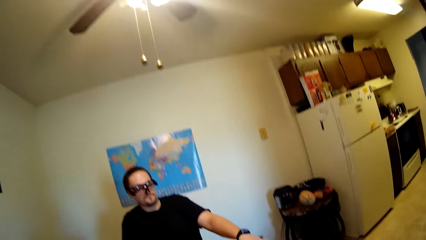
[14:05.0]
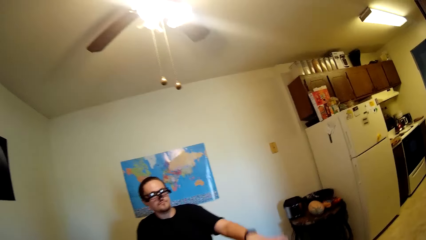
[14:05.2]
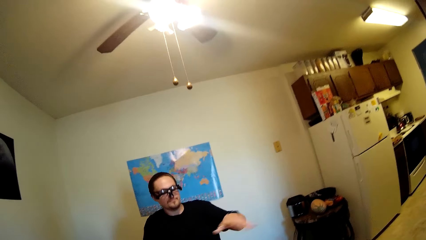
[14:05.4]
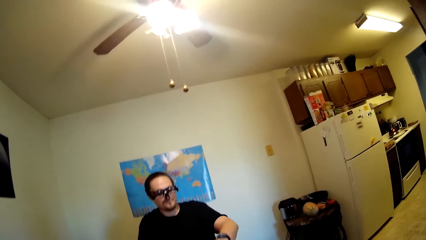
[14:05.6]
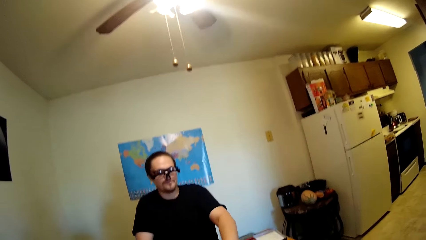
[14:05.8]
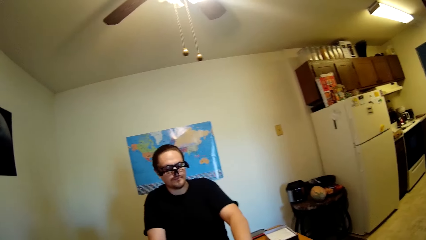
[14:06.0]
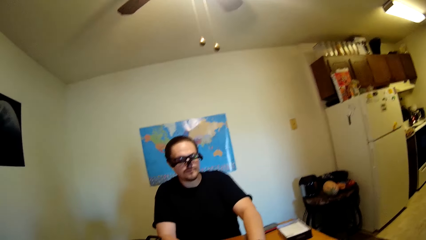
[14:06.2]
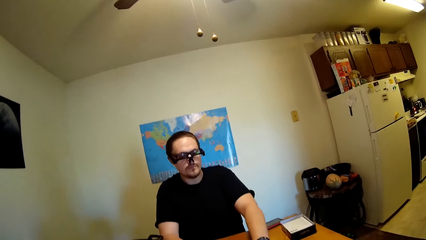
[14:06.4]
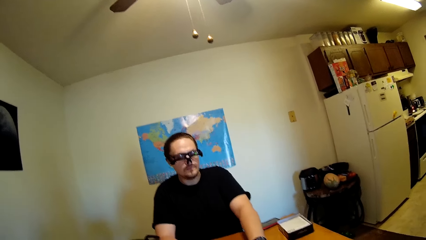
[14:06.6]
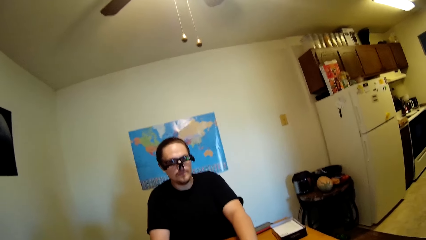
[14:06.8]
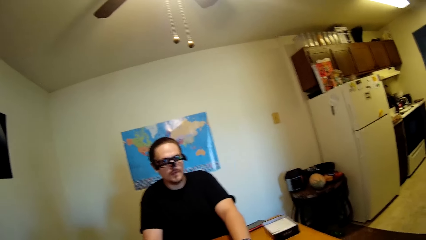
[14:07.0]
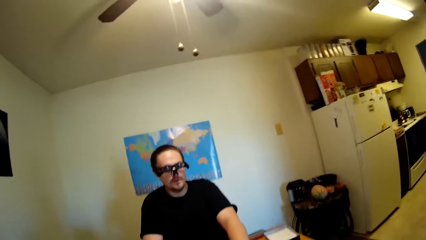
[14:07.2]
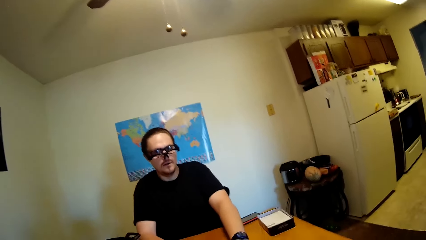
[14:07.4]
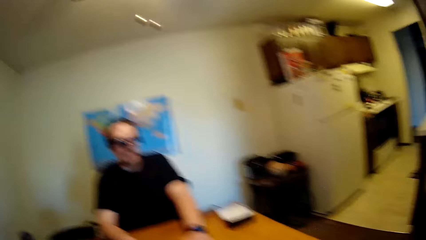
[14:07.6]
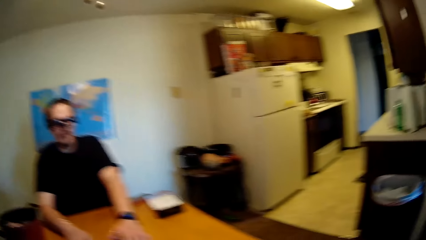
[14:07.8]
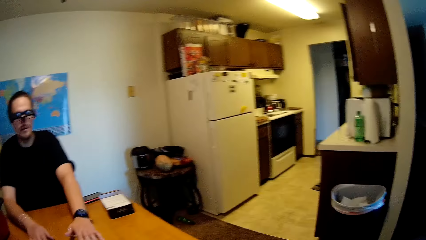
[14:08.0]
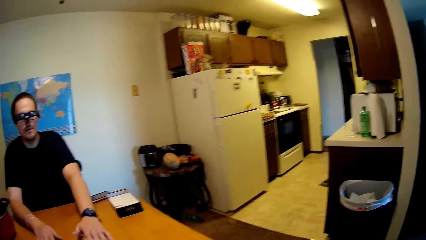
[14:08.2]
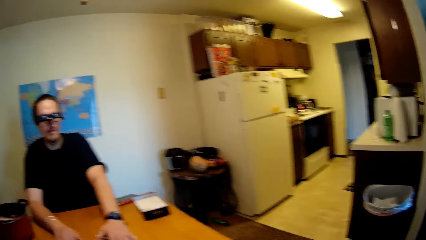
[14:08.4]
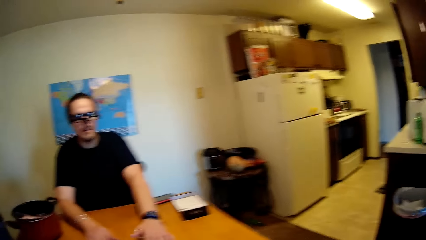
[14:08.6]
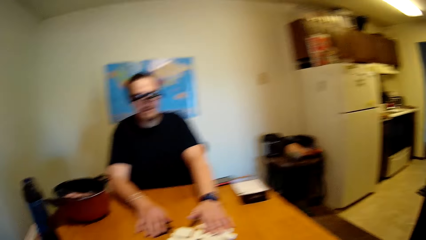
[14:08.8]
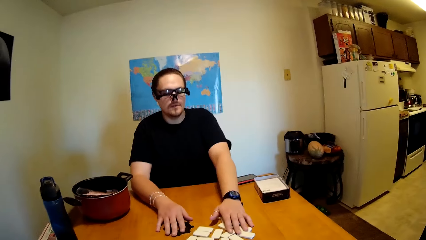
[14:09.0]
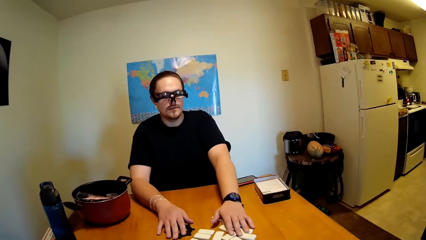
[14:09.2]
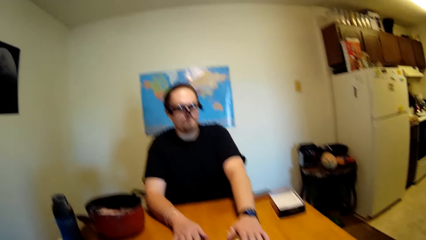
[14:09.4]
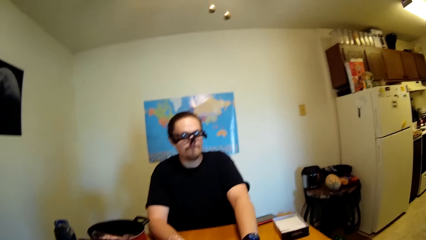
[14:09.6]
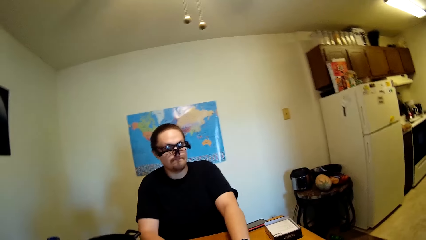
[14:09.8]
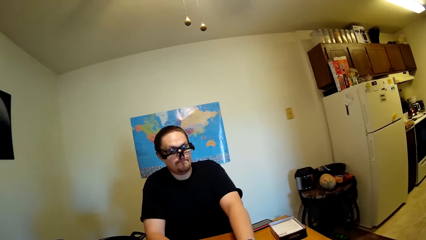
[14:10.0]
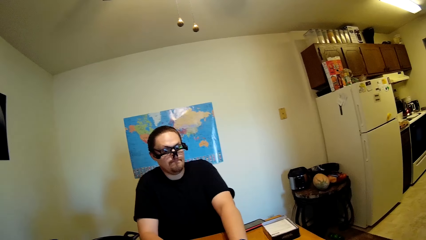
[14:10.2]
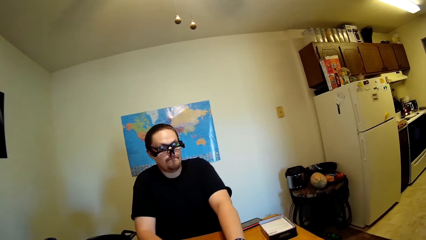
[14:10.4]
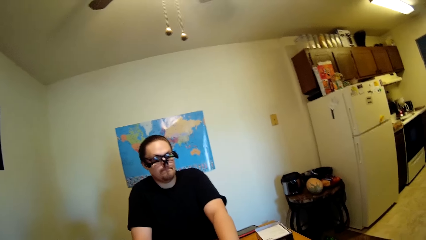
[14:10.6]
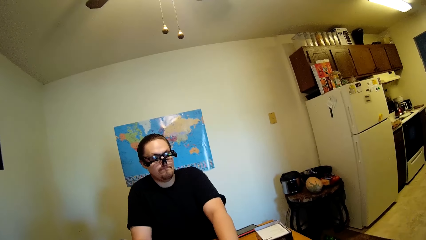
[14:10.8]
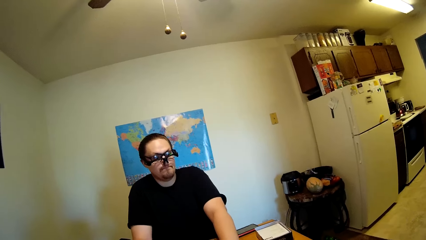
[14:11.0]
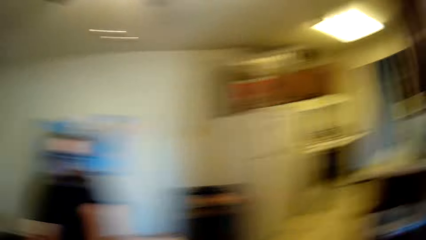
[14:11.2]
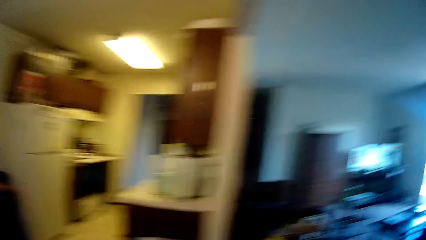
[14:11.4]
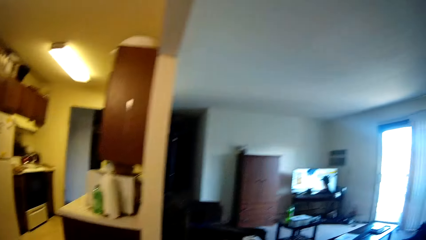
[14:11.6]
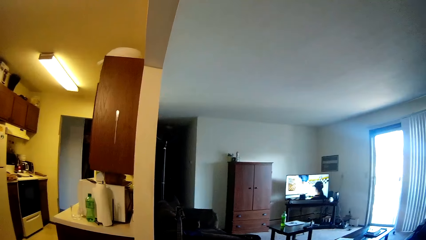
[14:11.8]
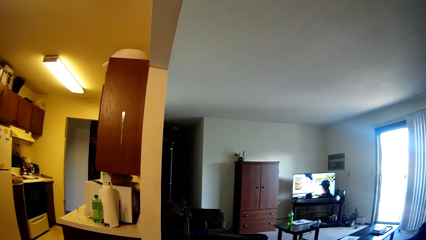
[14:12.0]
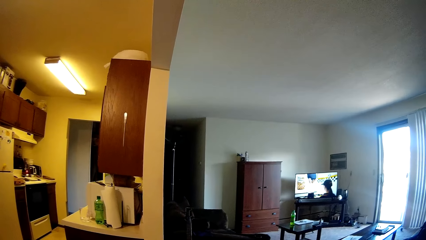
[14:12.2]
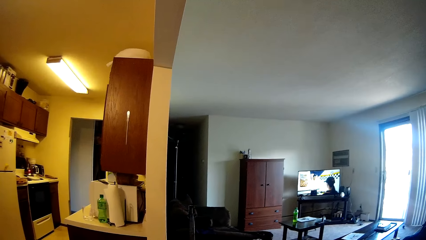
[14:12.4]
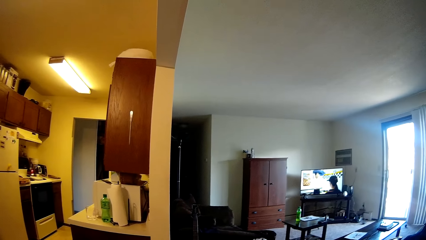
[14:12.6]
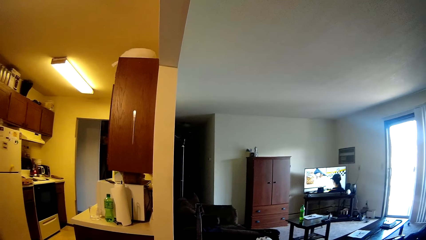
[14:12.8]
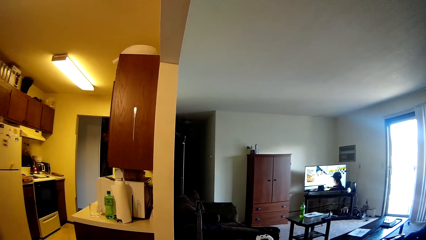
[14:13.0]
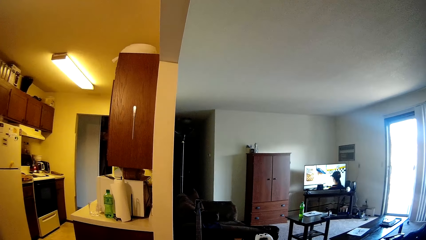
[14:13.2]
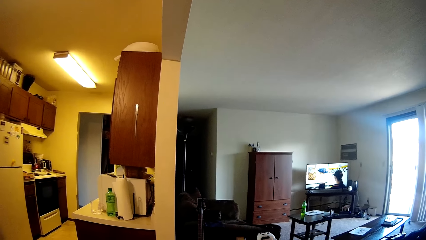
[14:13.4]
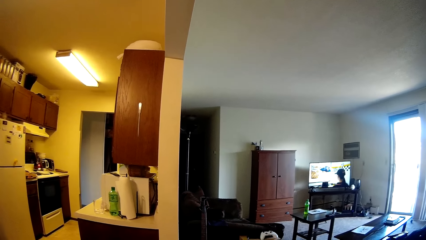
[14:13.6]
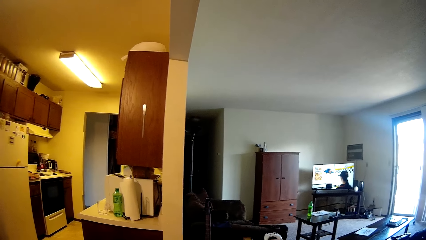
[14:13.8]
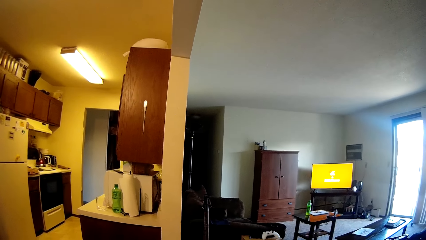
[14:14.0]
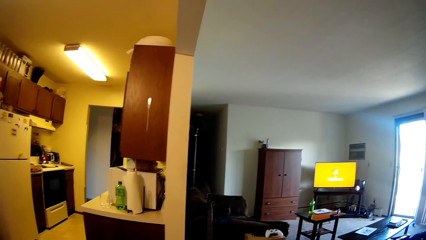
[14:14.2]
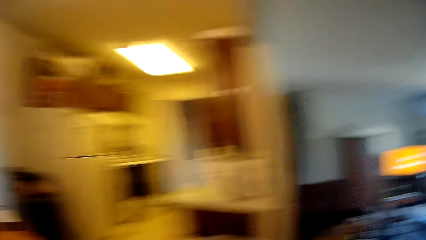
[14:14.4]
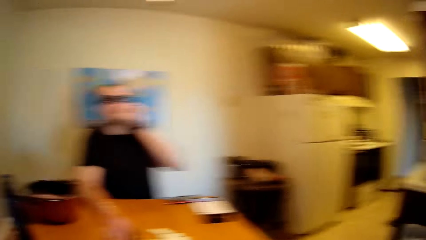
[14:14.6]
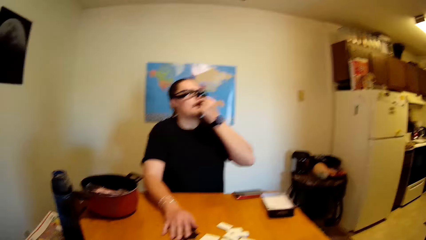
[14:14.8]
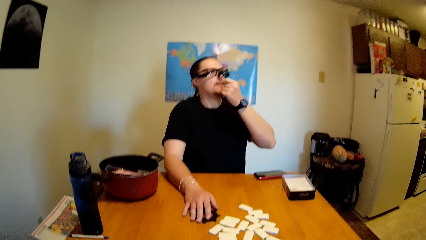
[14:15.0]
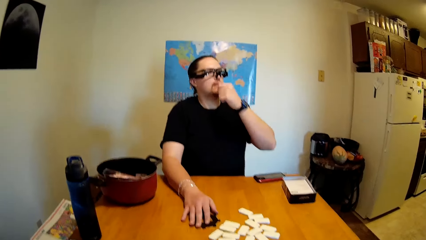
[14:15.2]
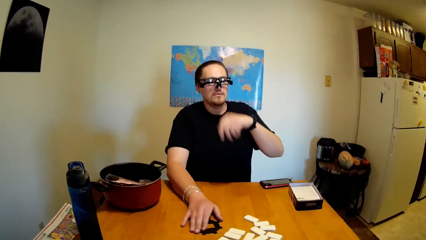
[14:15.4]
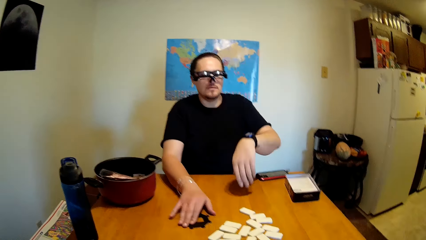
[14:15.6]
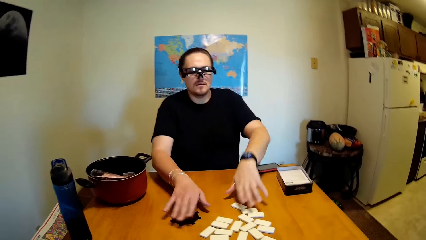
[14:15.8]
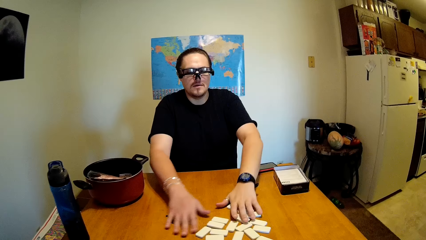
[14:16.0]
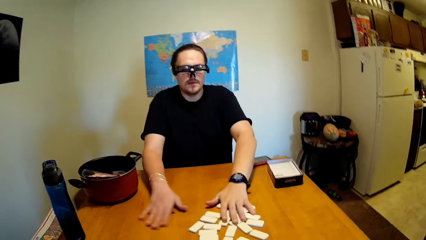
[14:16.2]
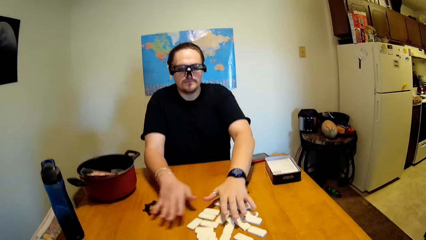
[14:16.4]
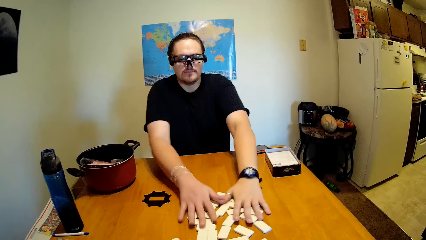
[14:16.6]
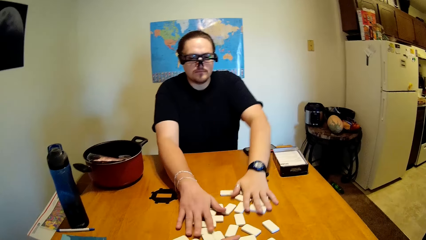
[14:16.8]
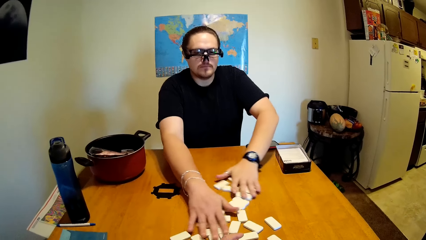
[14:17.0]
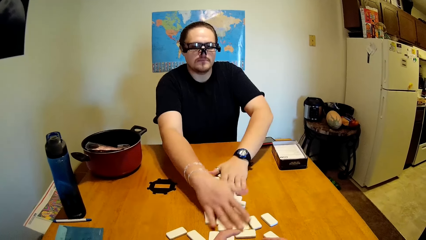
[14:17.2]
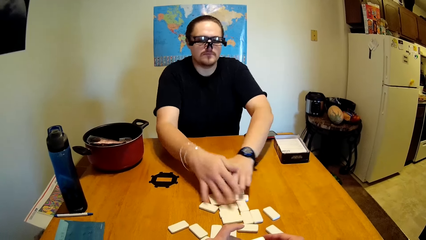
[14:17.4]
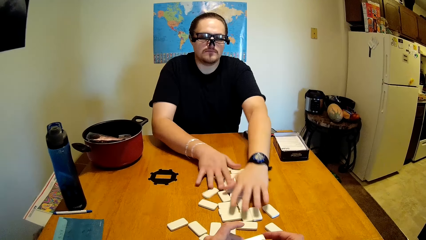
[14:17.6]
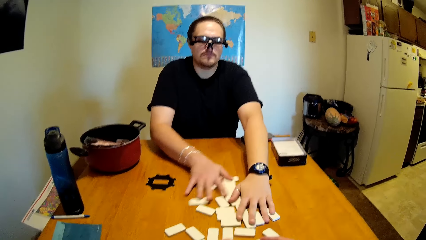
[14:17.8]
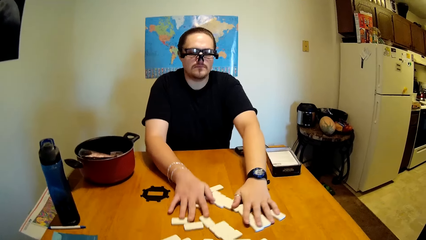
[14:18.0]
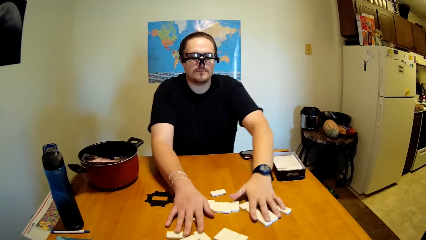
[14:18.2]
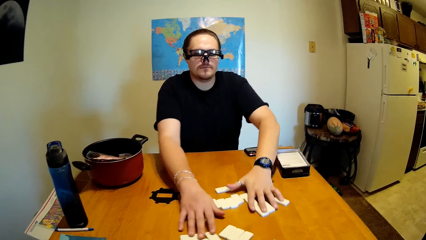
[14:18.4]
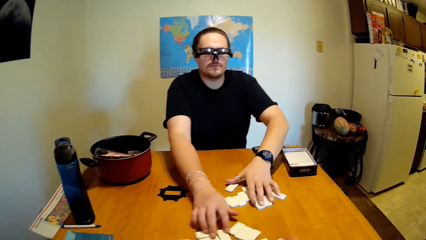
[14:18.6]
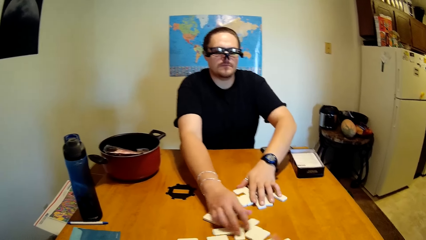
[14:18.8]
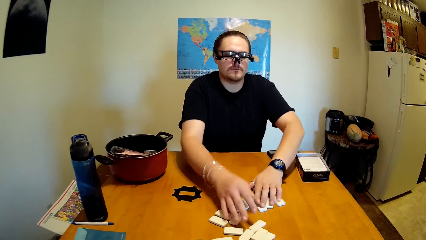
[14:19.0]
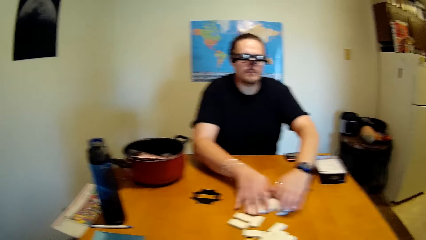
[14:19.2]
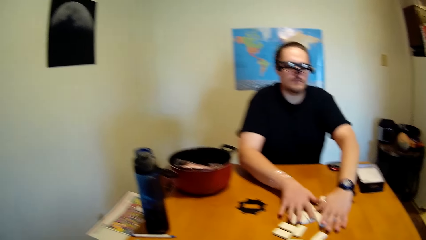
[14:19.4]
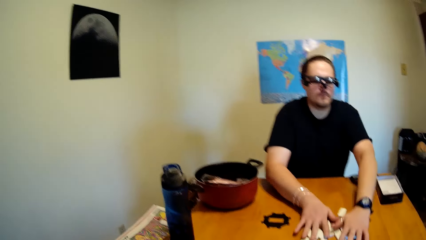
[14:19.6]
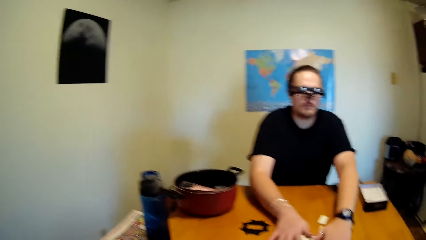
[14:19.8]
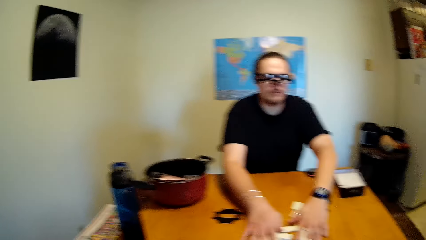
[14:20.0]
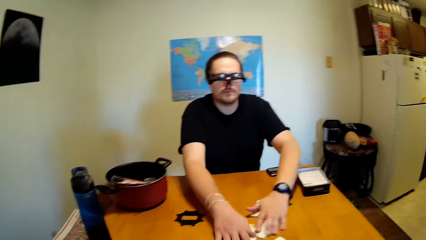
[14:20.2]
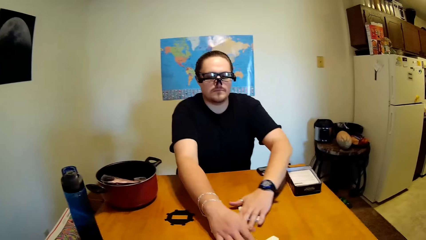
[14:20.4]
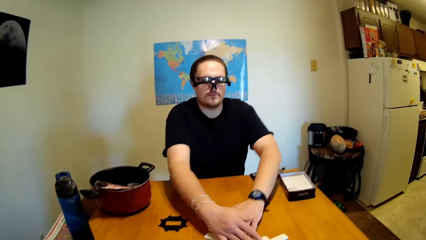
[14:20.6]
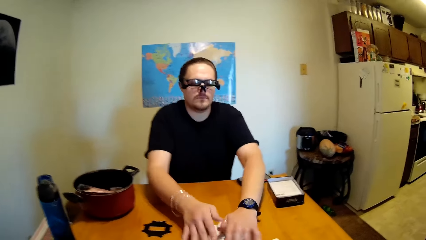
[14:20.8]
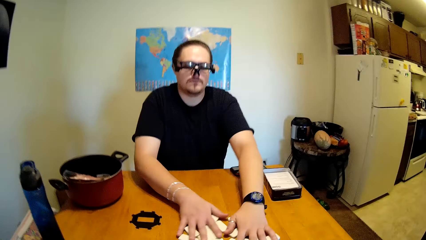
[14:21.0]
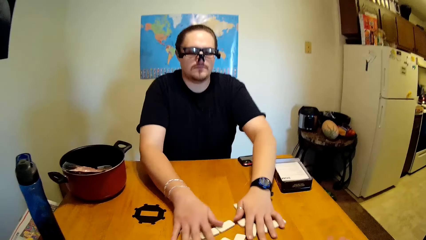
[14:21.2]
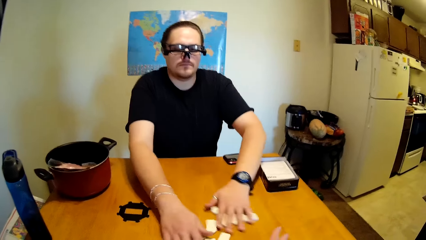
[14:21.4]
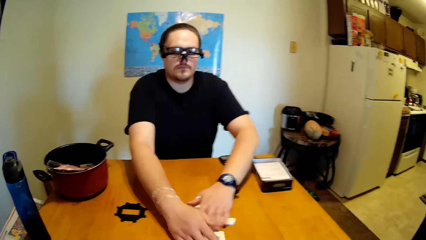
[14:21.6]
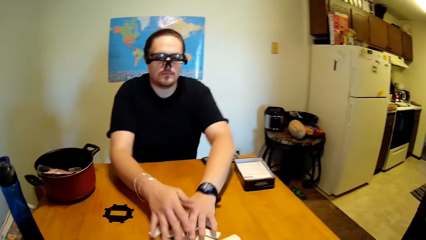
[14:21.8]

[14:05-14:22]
A man moves his hand. The camera wearer looks on the other side of the room. They look at the TV. They look around the room. The man lifts his hand. The man moves the dice on the table. The man shuffles the dominoes.
